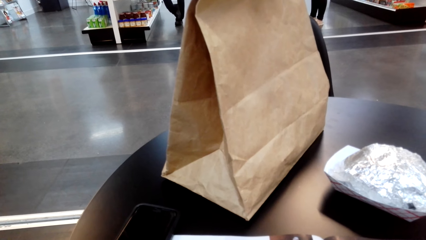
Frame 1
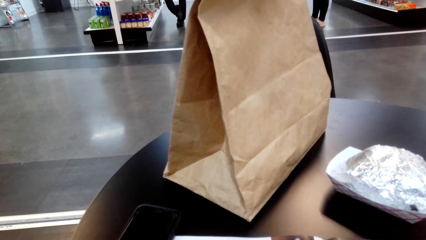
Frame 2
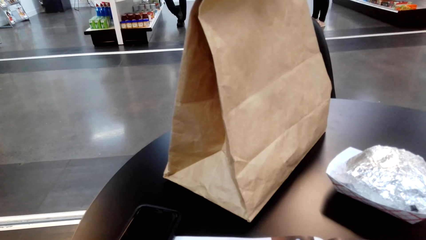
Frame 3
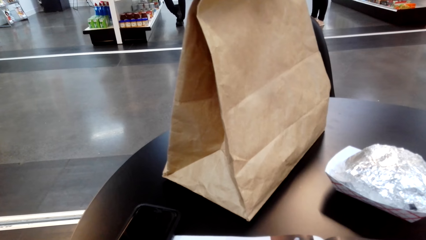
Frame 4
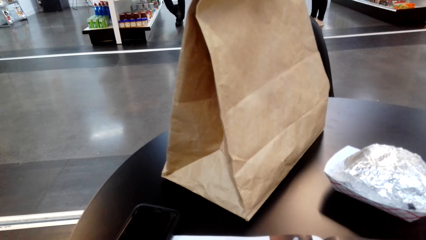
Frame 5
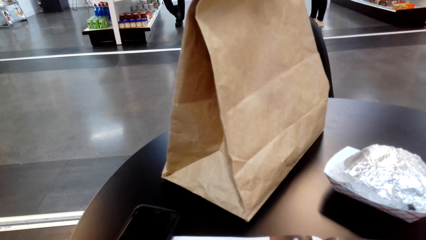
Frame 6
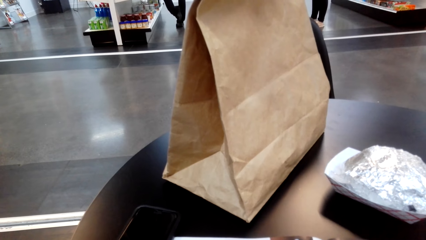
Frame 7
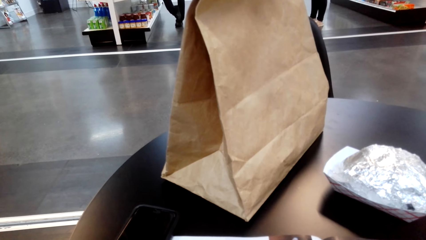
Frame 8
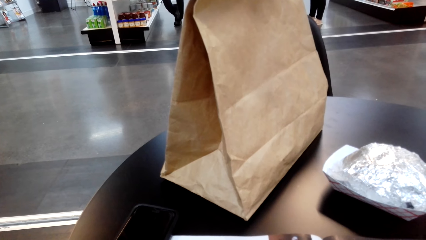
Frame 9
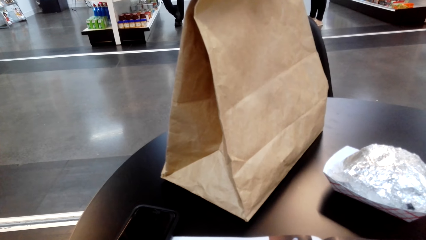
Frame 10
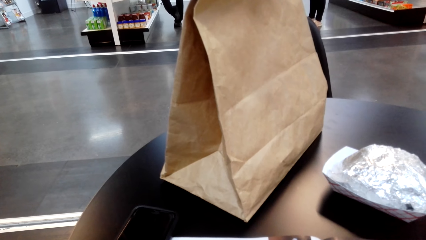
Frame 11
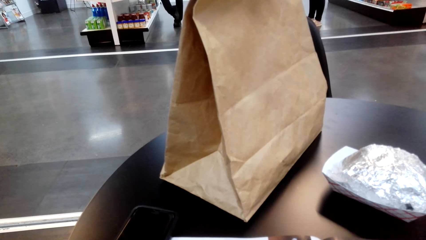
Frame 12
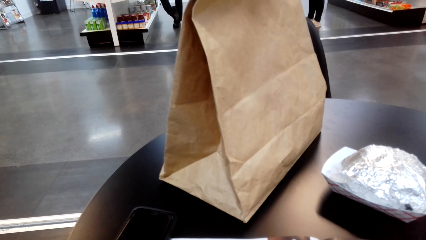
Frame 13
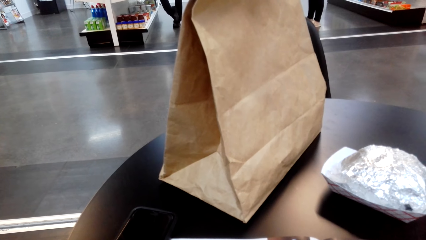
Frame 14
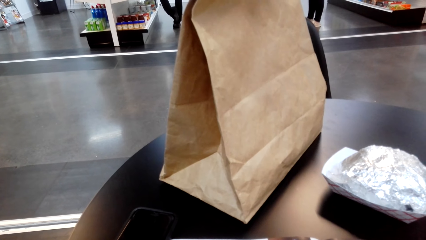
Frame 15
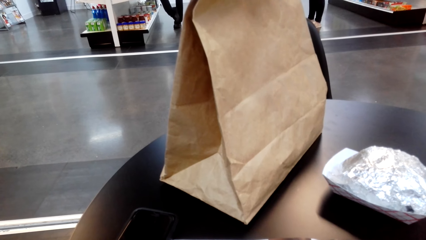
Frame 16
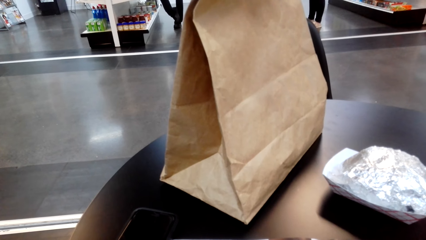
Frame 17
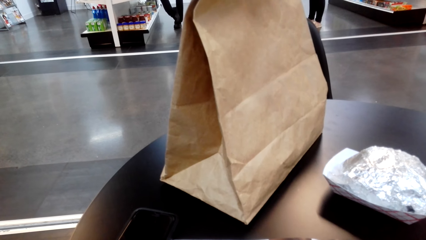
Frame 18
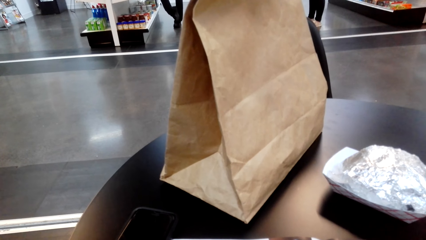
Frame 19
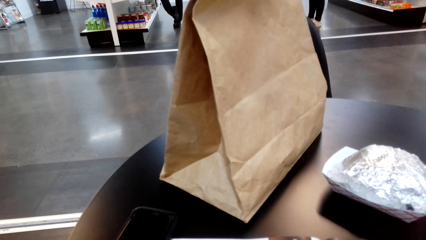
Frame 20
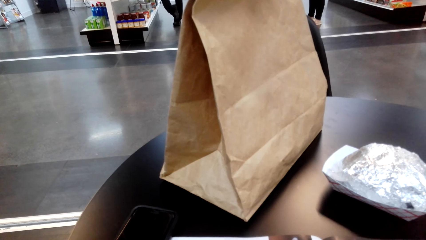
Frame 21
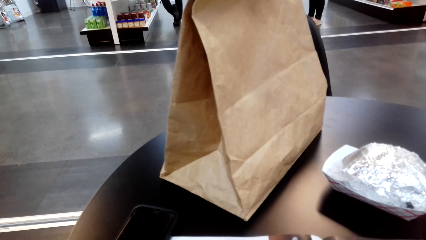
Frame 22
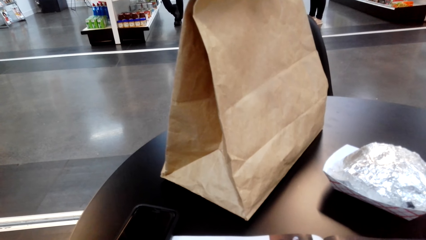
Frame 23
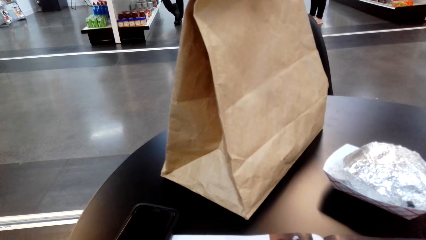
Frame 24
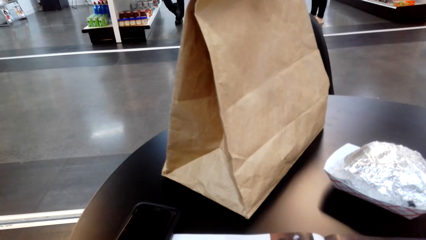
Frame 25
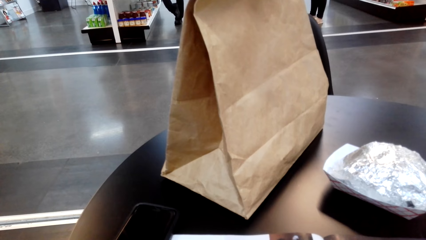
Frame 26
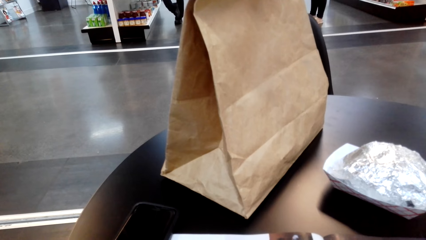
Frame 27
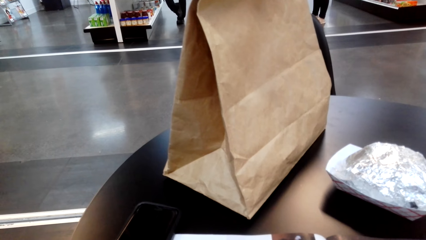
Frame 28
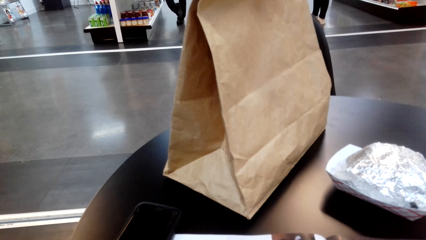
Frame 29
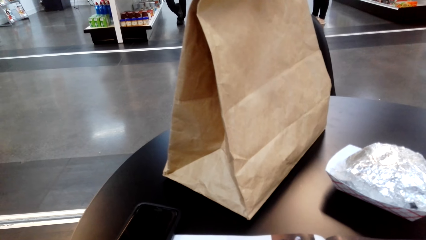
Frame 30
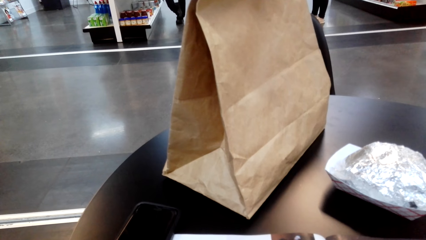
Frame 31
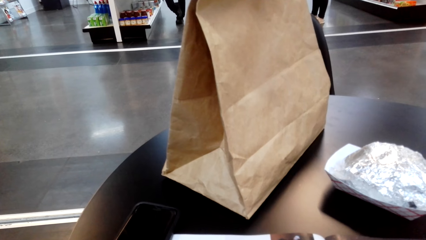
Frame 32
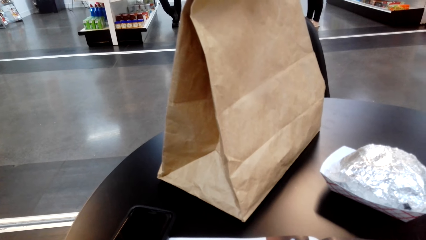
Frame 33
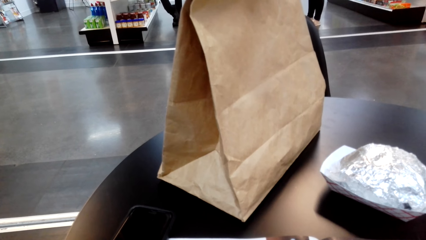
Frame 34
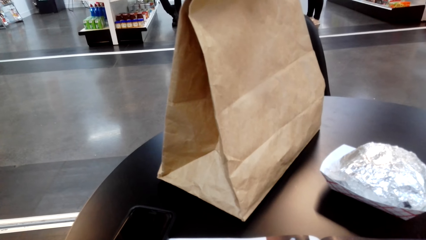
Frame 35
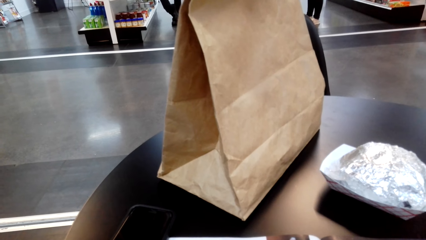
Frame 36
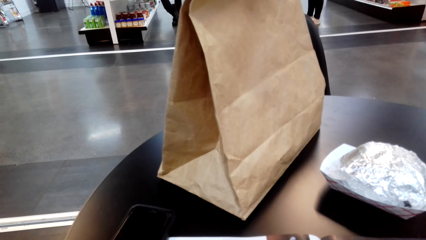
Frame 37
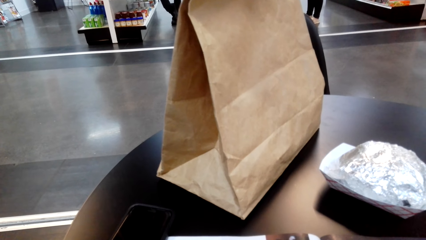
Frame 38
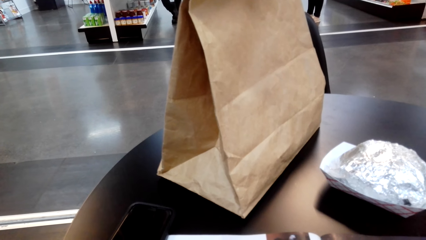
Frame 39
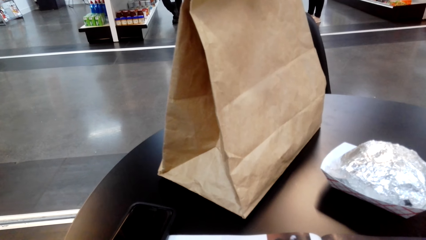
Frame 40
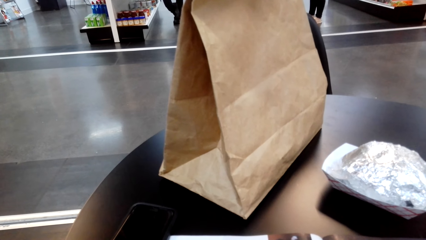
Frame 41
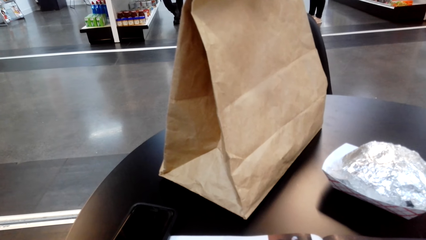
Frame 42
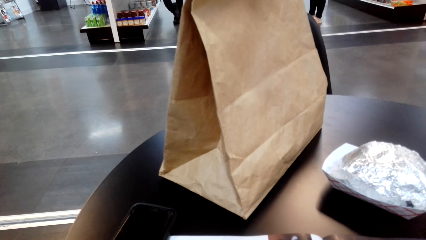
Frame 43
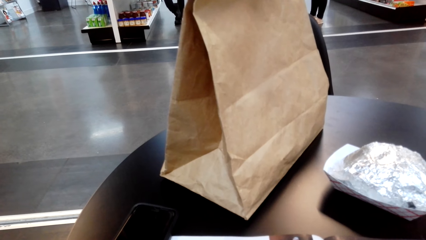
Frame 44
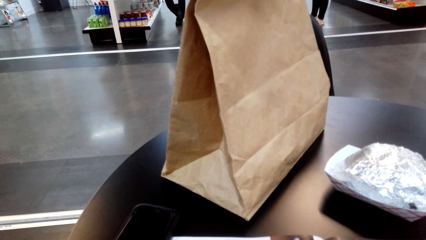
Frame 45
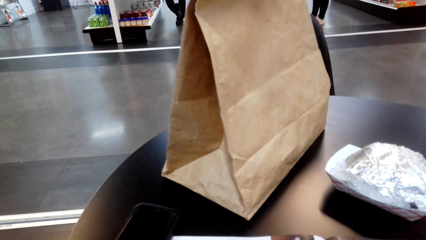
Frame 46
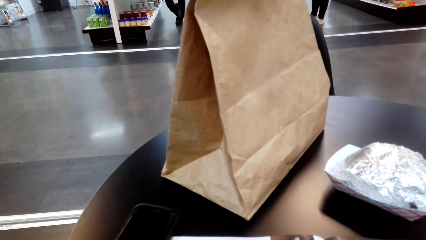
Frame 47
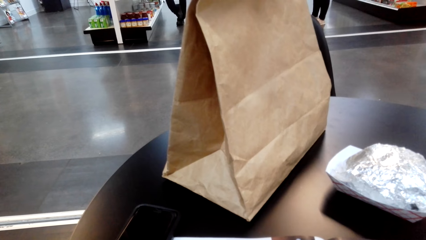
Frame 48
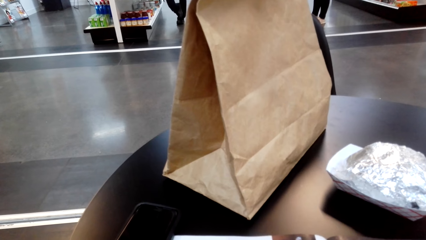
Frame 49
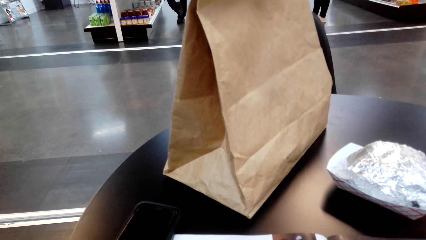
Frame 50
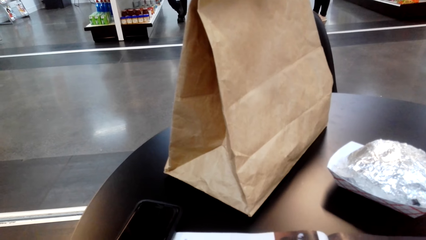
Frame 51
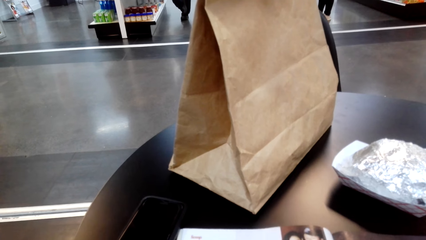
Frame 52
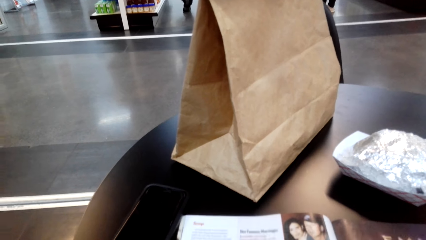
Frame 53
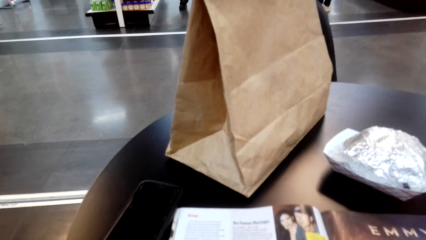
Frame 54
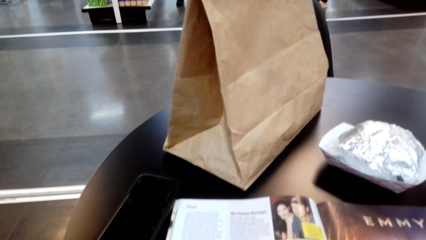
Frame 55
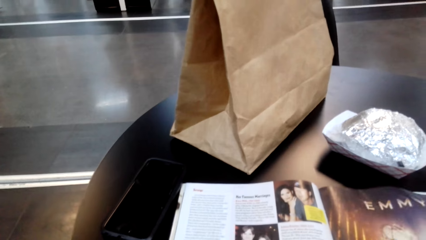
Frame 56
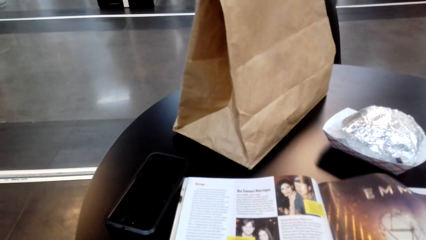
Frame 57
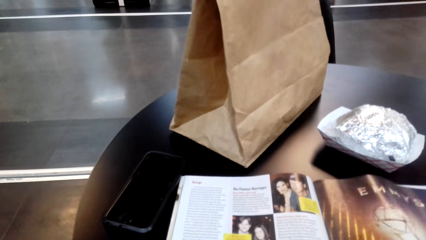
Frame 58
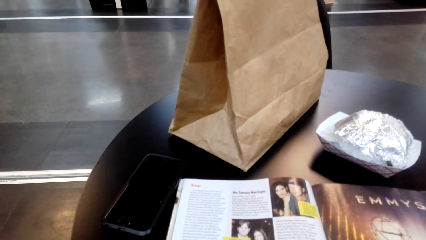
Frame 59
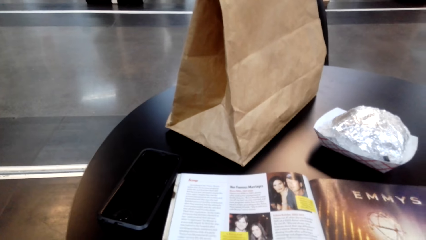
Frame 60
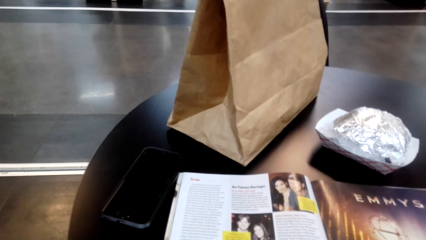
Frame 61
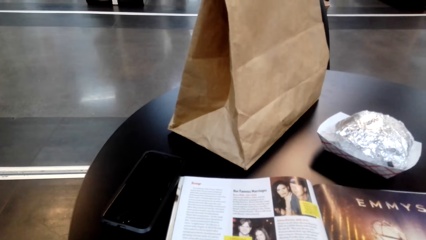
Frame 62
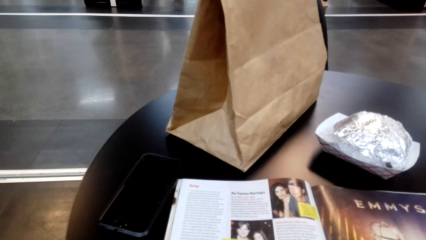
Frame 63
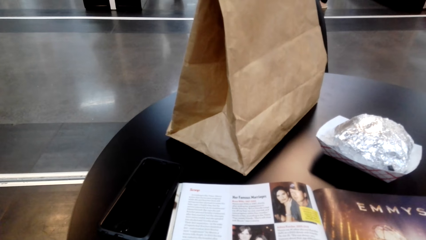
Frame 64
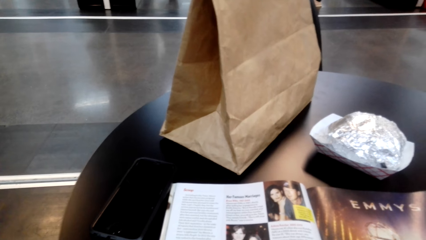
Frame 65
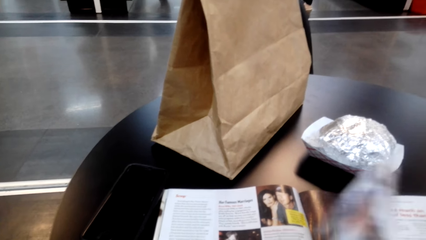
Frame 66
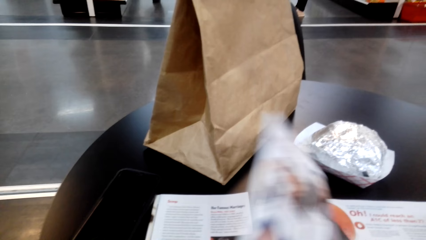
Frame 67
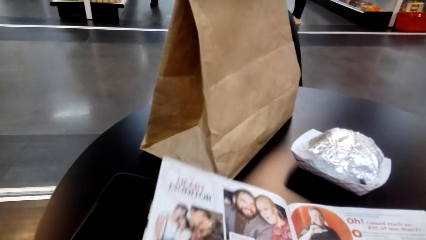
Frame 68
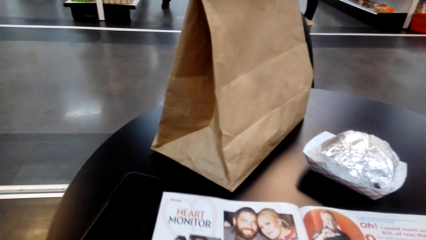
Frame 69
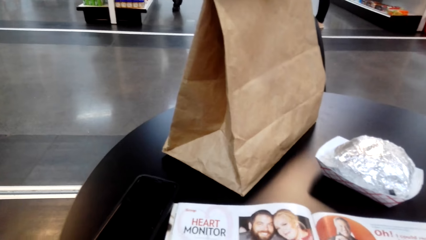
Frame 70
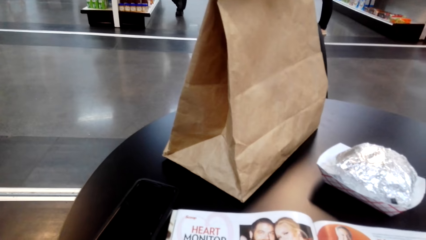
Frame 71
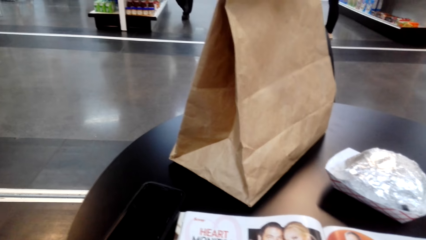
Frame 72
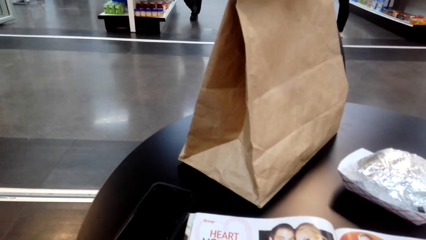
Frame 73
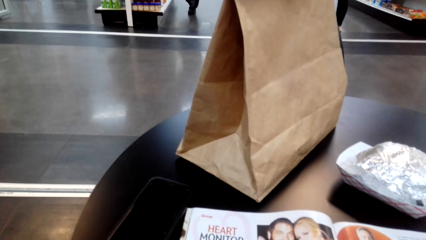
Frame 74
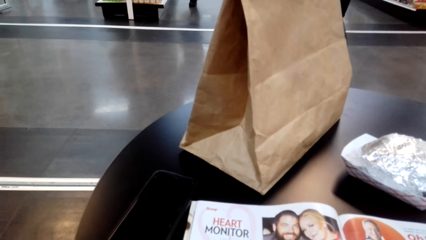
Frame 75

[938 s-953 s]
The camera wearer looks around. They turn a page of a magazine. They read the magazine.
